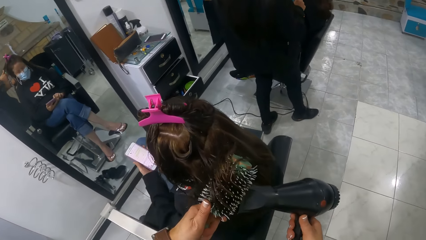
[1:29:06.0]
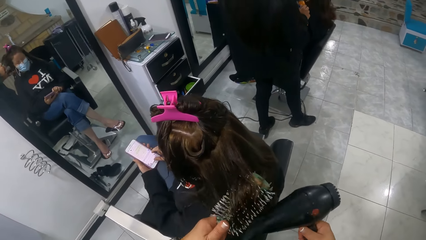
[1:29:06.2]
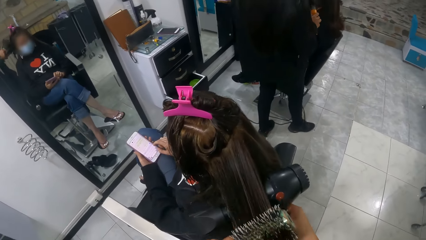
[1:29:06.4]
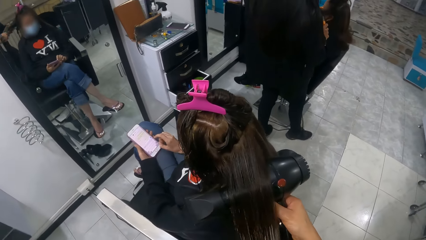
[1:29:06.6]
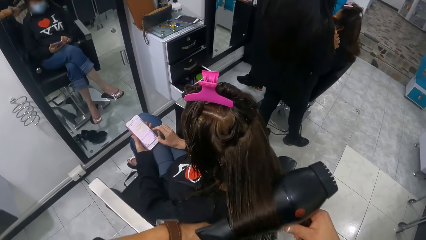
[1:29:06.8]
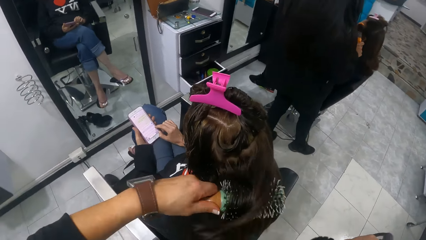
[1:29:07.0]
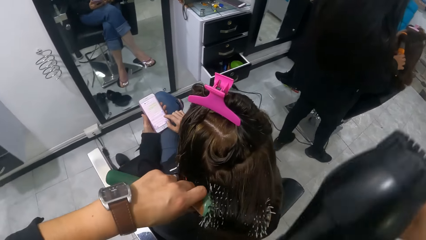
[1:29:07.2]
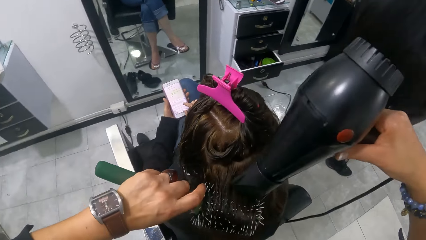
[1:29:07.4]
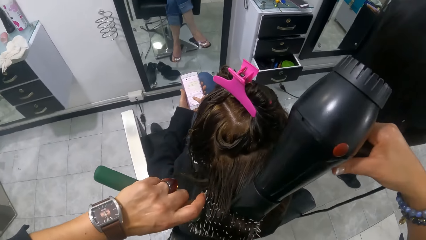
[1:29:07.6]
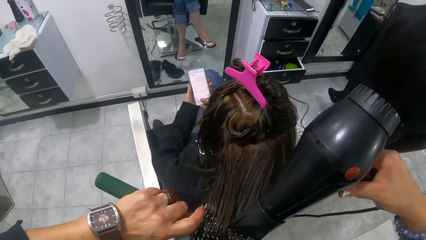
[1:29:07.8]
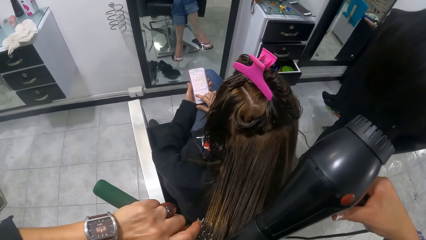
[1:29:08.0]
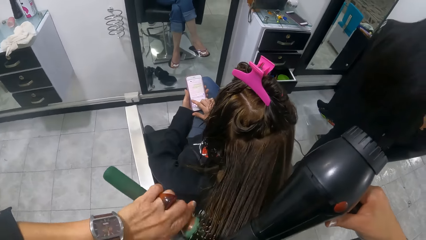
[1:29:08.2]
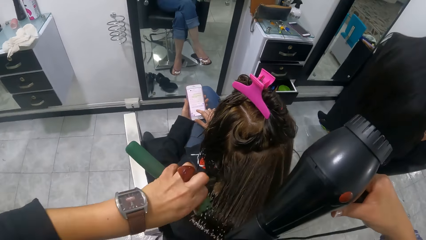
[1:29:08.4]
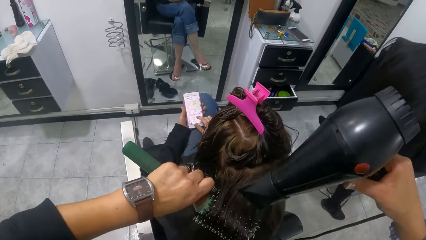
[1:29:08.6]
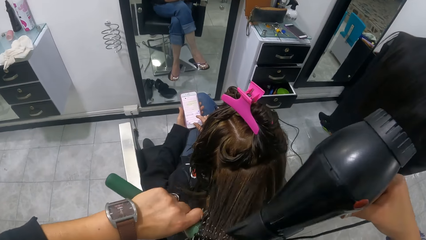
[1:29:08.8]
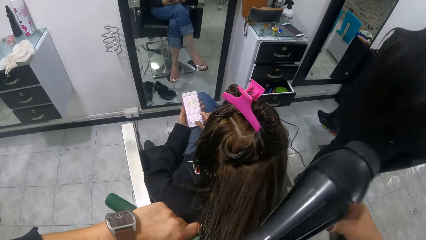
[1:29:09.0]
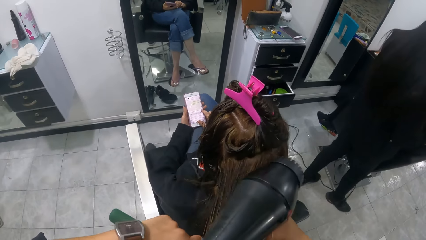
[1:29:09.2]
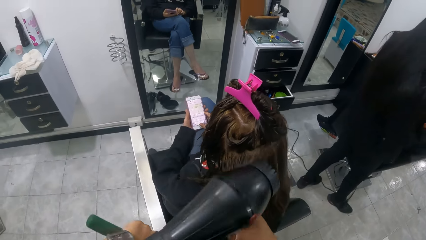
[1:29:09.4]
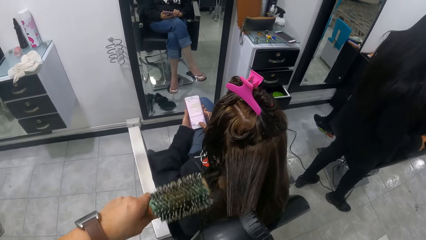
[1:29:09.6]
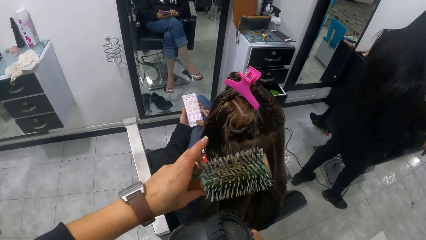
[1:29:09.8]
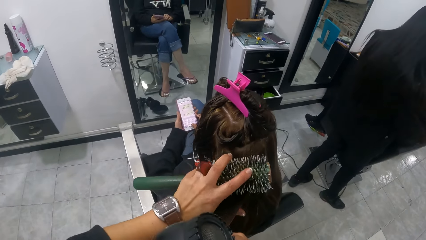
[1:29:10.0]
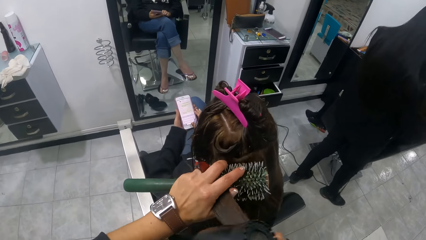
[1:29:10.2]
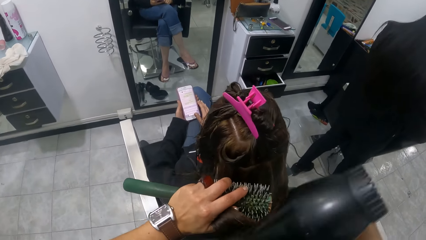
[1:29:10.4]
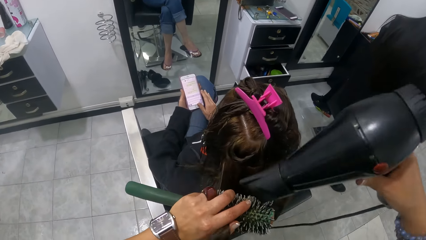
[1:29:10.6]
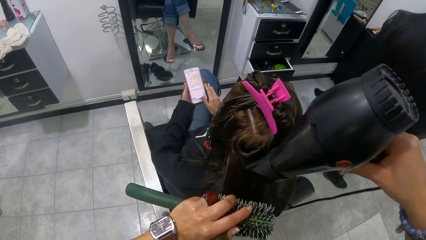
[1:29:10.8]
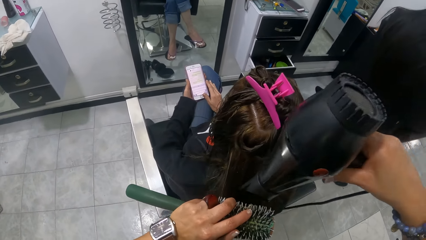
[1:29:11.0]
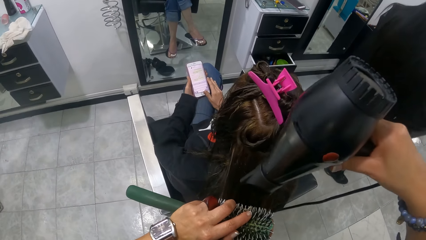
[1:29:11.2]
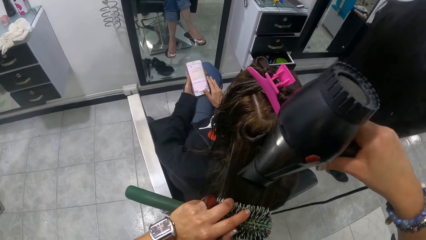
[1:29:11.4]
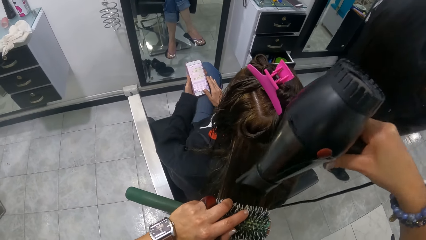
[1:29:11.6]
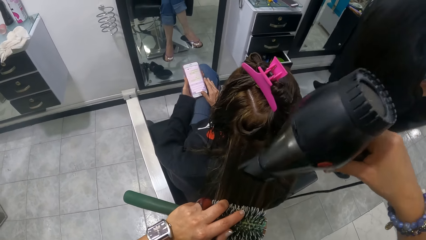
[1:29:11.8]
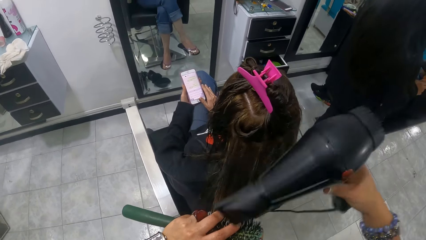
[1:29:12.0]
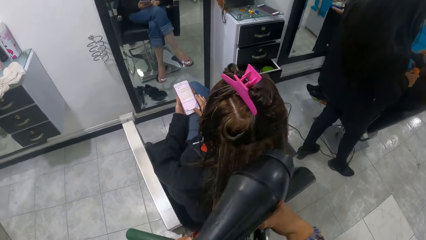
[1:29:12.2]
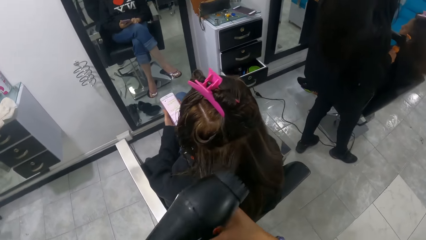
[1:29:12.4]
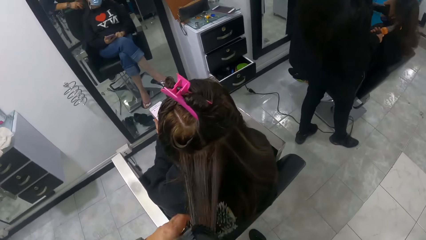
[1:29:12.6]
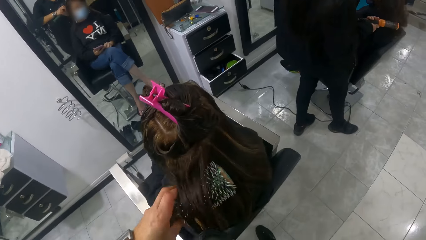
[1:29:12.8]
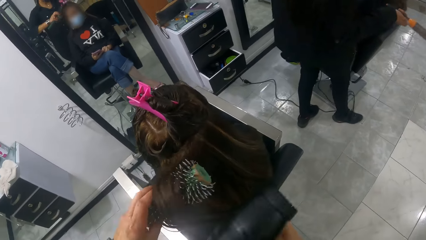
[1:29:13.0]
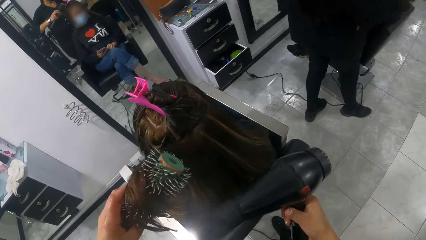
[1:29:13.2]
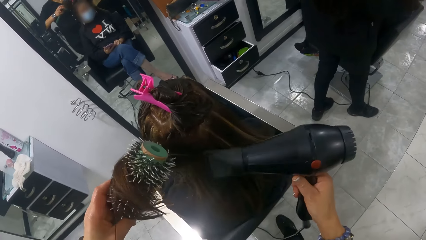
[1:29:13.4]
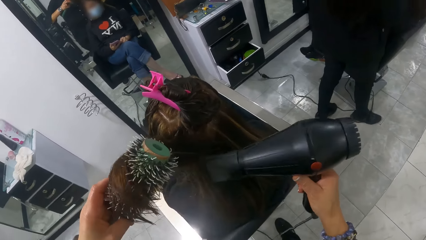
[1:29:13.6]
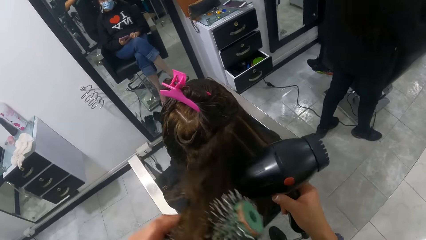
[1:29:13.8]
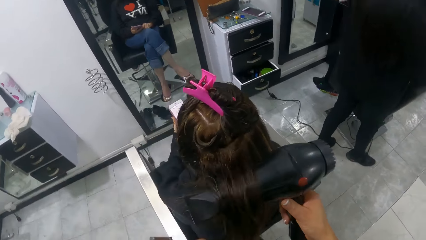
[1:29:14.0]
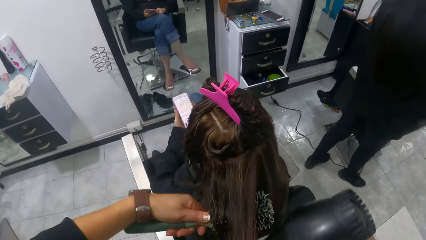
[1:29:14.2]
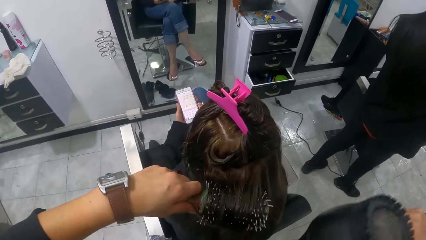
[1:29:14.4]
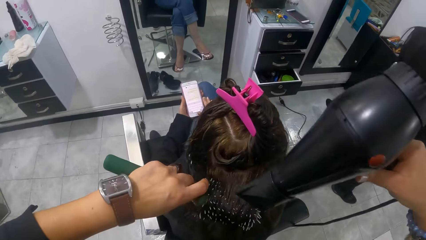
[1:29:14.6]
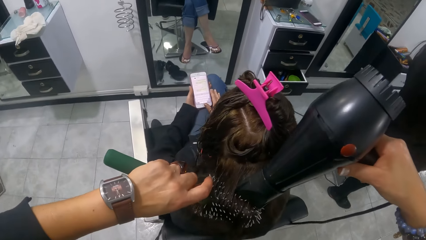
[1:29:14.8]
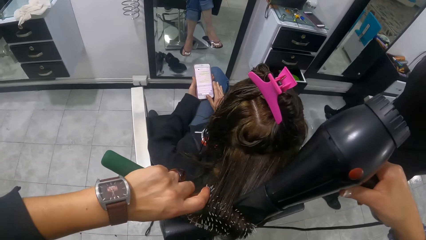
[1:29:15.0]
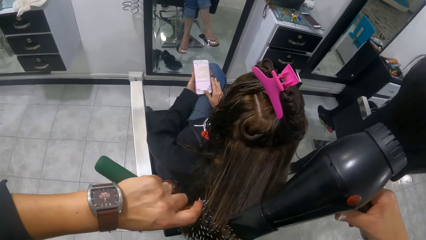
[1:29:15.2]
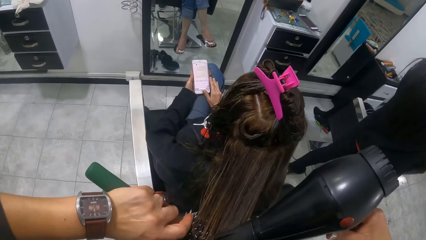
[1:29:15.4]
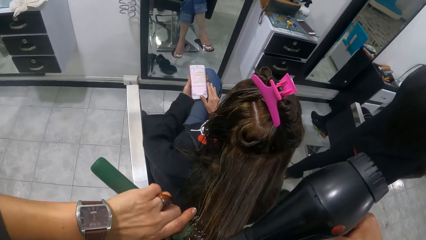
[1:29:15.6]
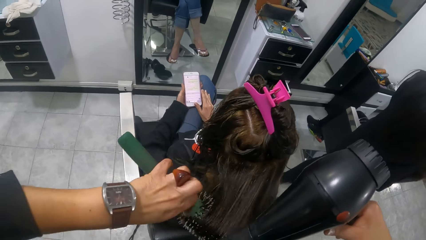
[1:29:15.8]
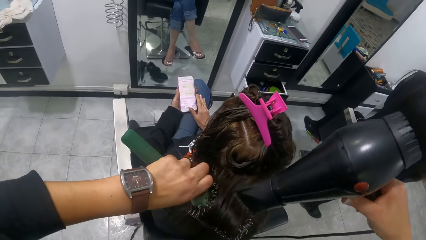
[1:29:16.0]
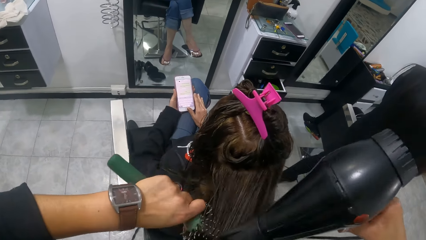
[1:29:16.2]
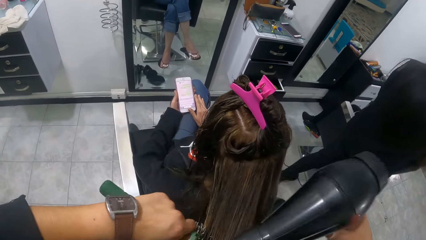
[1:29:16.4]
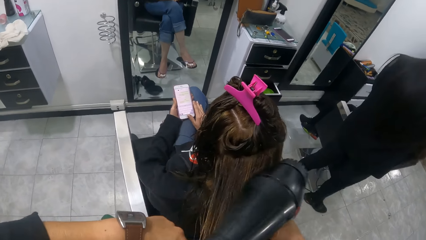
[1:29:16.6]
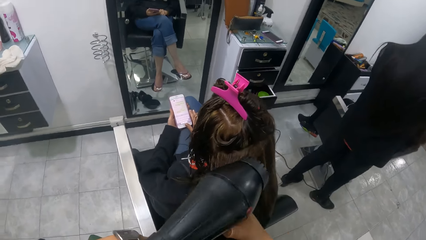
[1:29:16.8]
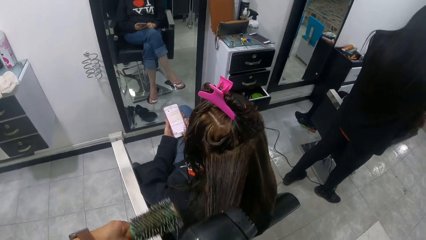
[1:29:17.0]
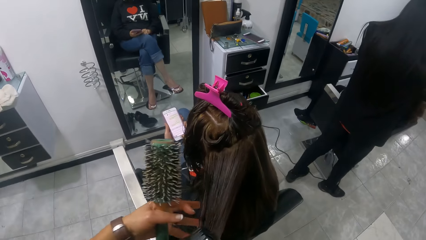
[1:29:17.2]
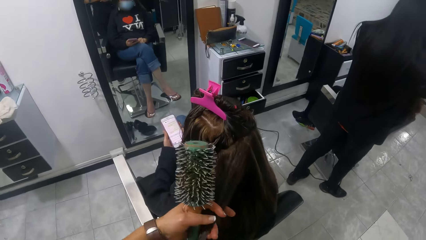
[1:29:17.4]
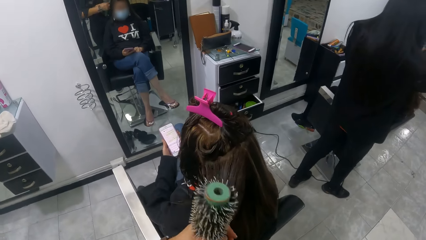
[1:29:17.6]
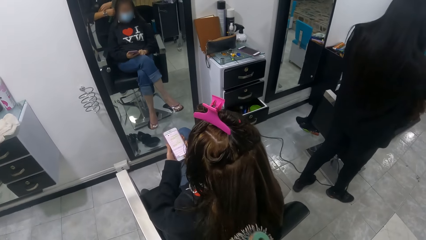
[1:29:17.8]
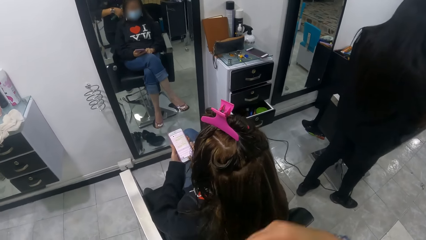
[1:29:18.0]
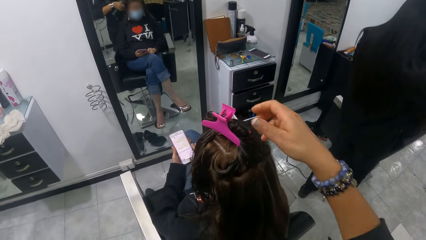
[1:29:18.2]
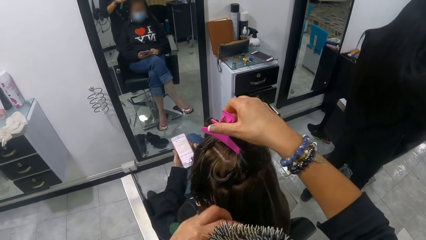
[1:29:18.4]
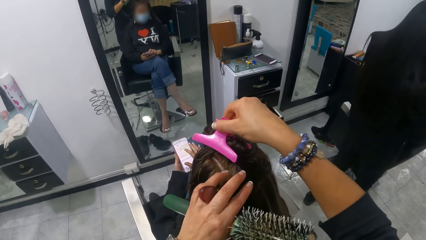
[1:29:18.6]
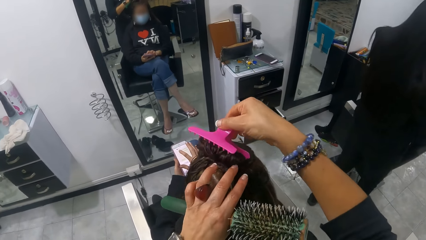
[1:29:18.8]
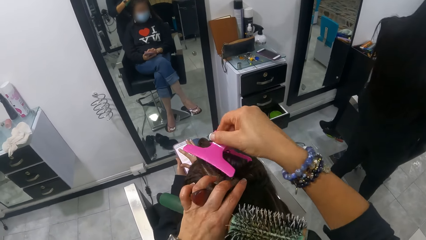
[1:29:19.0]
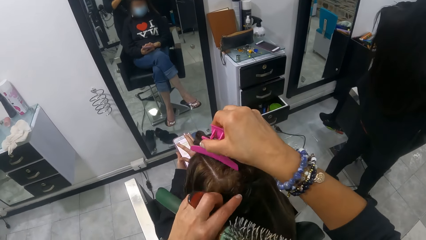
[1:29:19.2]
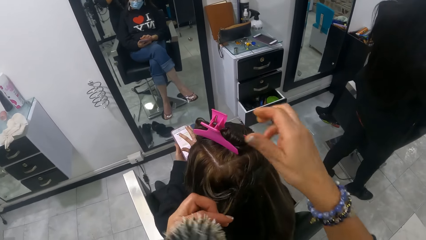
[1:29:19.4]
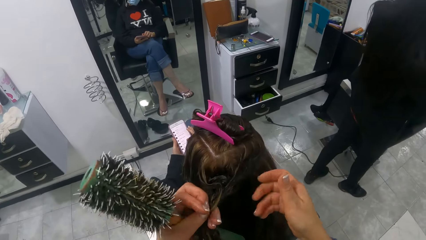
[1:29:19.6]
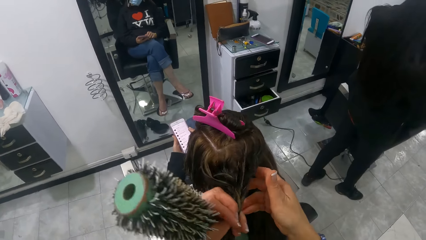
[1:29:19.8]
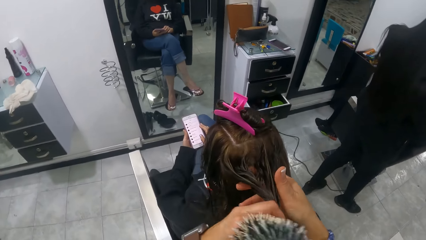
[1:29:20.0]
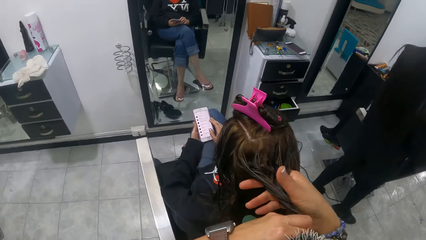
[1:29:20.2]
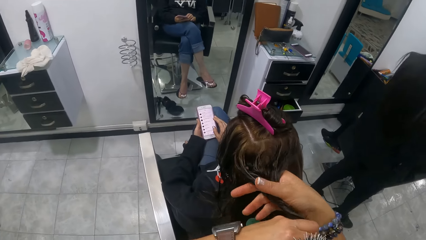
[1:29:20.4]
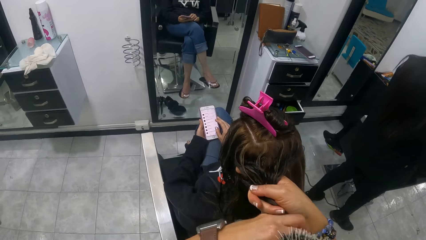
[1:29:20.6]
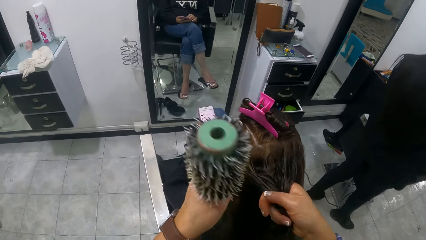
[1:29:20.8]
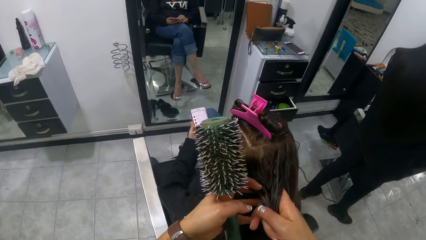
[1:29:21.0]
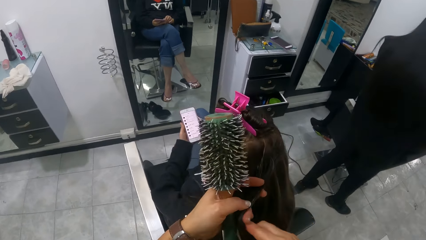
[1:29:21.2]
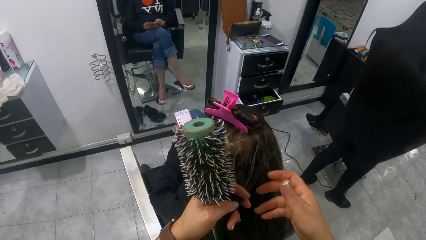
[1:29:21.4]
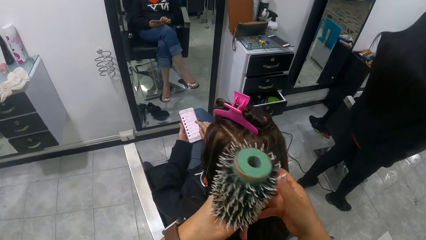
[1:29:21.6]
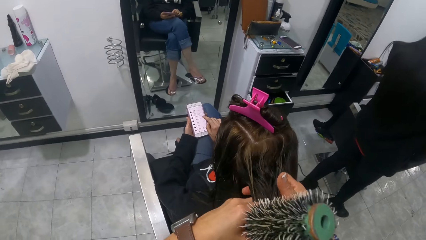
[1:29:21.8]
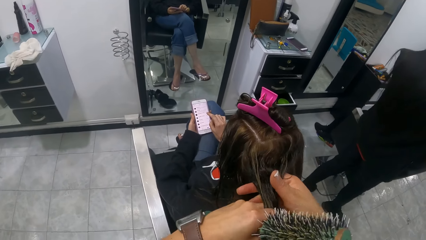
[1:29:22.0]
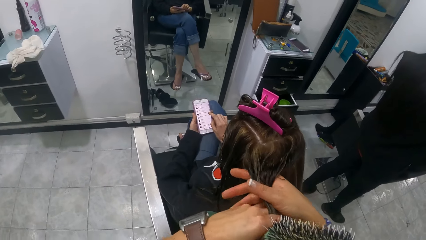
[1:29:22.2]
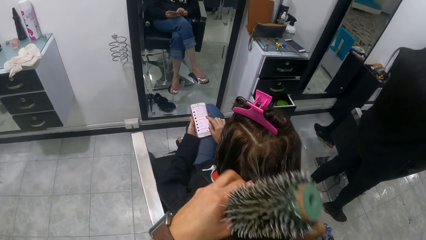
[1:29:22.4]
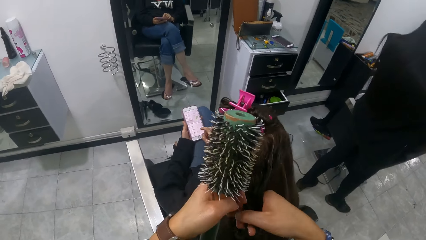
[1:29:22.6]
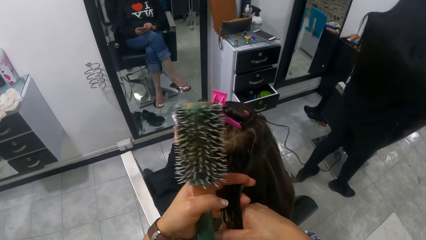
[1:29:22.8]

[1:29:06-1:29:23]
The camera wearer rolls a lady's hair on a hair brush roller. She stretches the lady's hair with a blow dry machine. She rolls the lady's hair on the hair brush roller. She straightens the lady's hair with the blow dry machine. She holds the lady's hair with the left hand. She straightens the lady's hair with the blow dry machine. She holds the lady's hair with the right hand. She stretches the lady's hair with the hair brush roller. She rolls the lady's hair on the hair brush roller. She straightens the lady's hair with the blow dry machine. She stretches the lady's hair with both hands. She adjusts the hair clip on the lady's hair with her right hand. She unlocks the hair clip on the lady's hair and locks the hair clip on the lady's hair with the right hand. She dresses the lady's hair with her hands. She holds the lady's hair with the right hand. She holds the lady's hair with the left hand. The lady scrolls her phone with the right hand.
